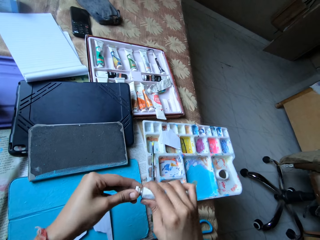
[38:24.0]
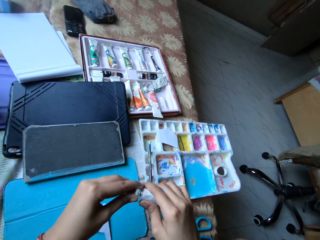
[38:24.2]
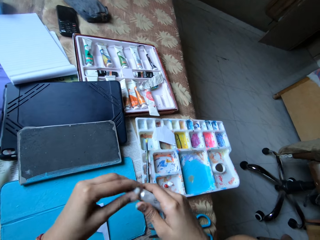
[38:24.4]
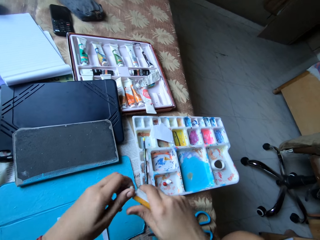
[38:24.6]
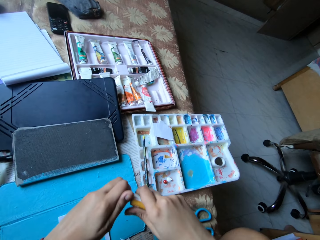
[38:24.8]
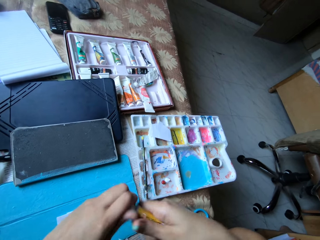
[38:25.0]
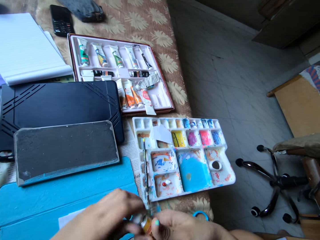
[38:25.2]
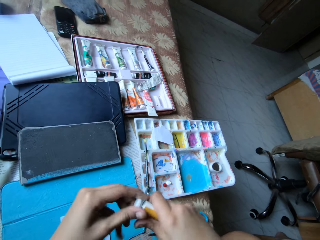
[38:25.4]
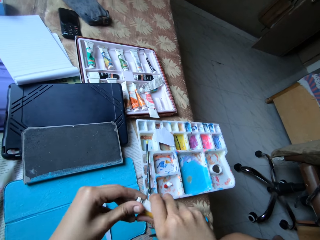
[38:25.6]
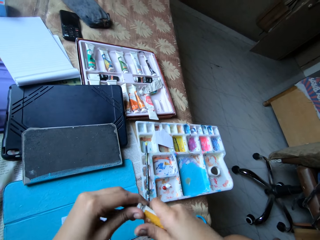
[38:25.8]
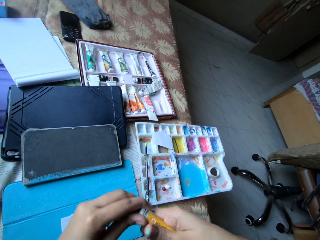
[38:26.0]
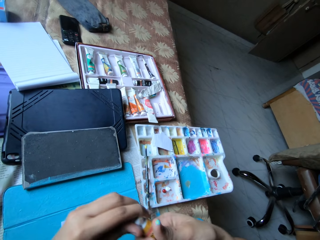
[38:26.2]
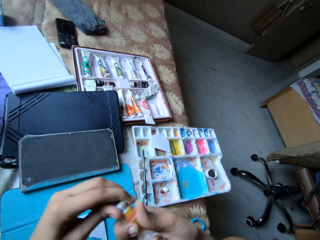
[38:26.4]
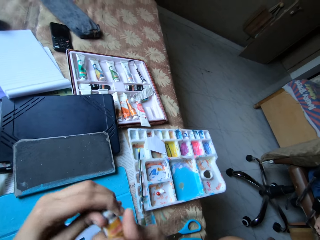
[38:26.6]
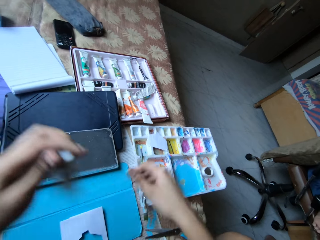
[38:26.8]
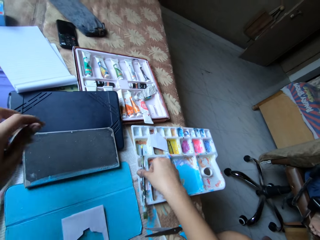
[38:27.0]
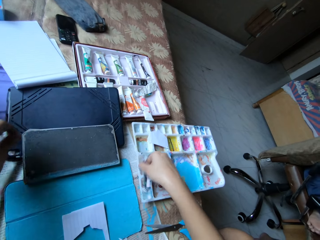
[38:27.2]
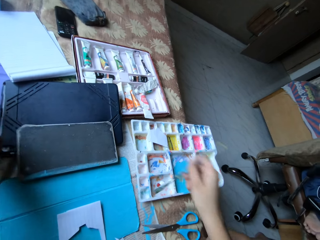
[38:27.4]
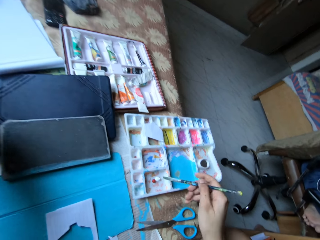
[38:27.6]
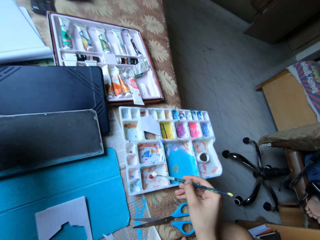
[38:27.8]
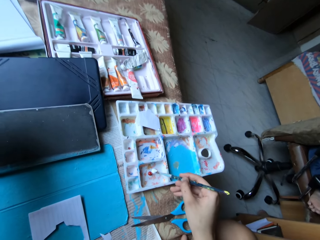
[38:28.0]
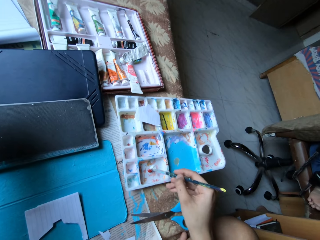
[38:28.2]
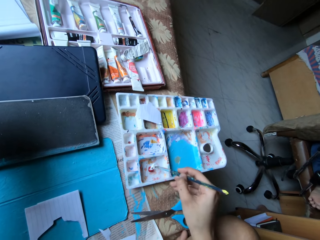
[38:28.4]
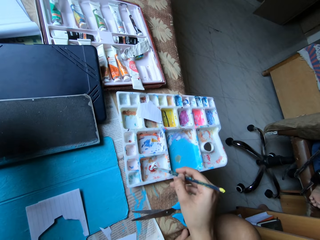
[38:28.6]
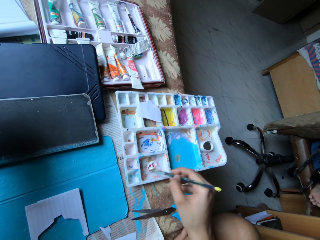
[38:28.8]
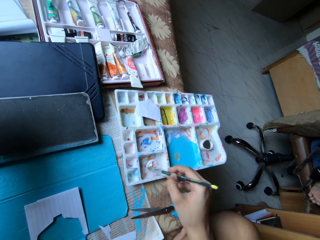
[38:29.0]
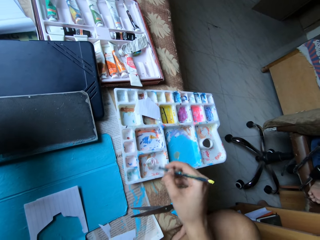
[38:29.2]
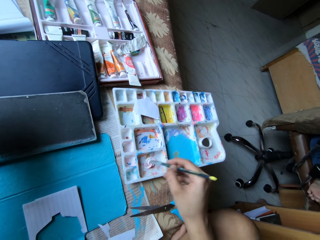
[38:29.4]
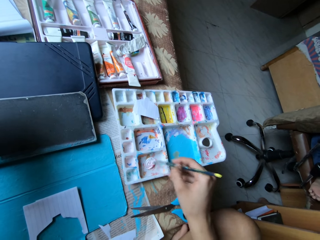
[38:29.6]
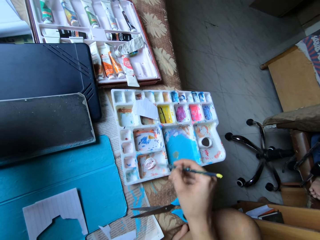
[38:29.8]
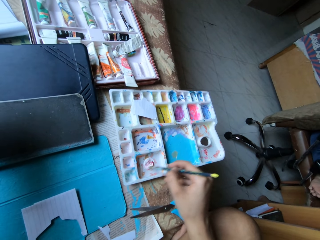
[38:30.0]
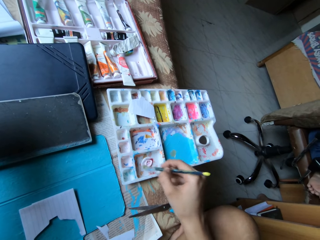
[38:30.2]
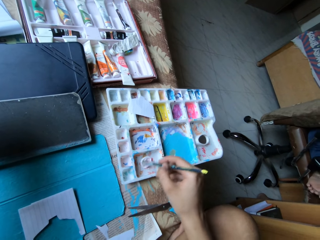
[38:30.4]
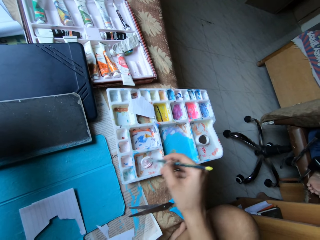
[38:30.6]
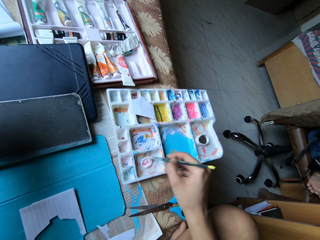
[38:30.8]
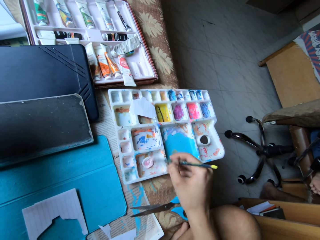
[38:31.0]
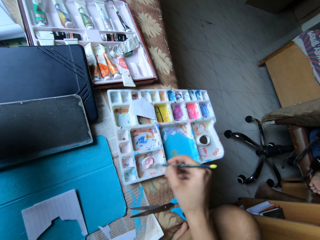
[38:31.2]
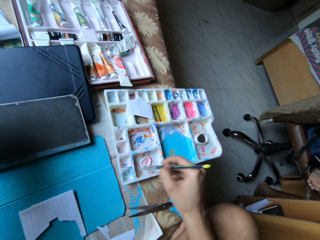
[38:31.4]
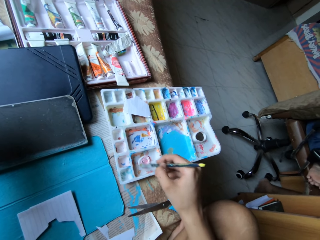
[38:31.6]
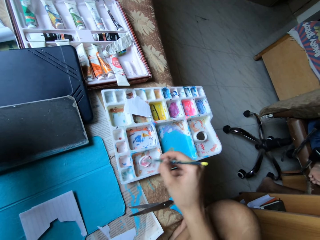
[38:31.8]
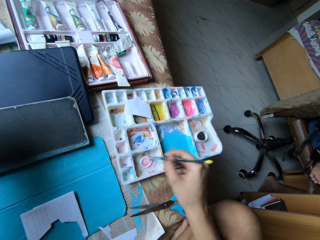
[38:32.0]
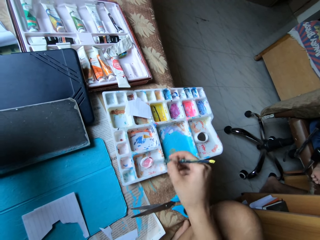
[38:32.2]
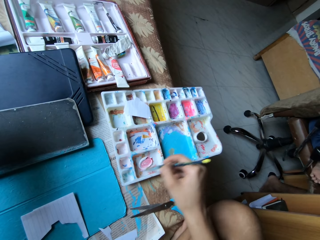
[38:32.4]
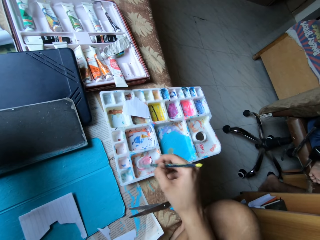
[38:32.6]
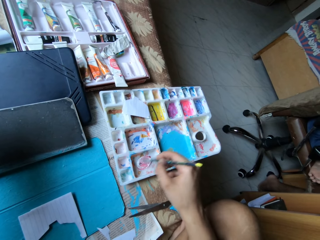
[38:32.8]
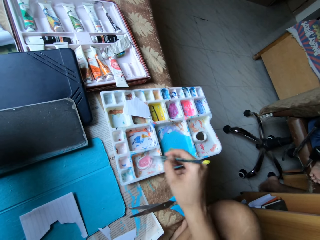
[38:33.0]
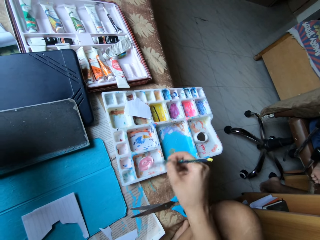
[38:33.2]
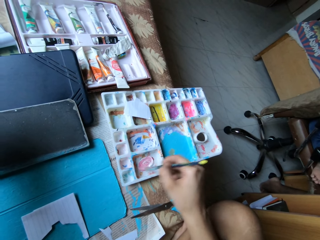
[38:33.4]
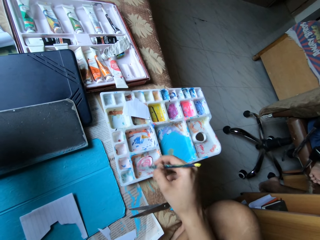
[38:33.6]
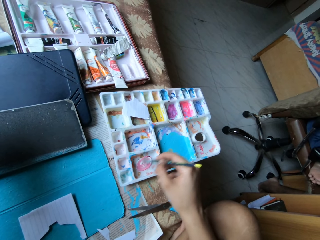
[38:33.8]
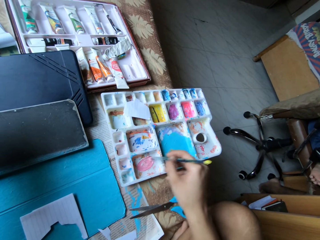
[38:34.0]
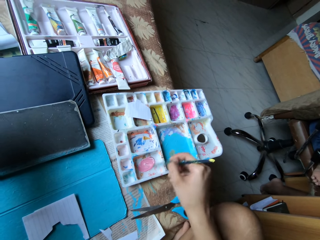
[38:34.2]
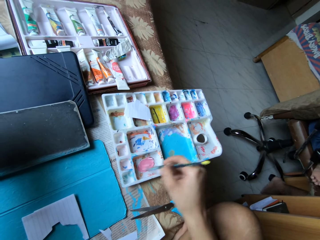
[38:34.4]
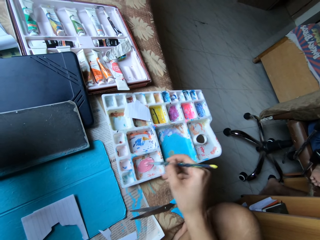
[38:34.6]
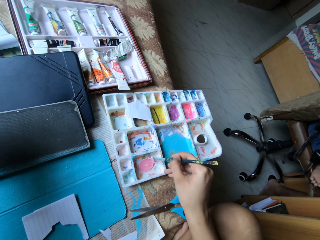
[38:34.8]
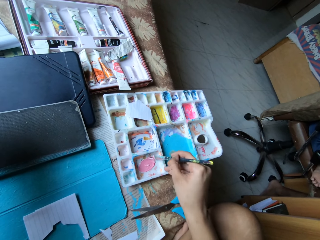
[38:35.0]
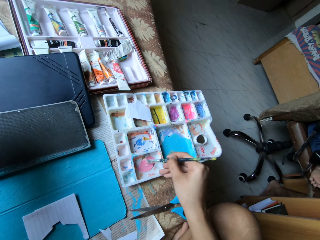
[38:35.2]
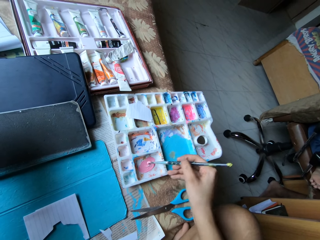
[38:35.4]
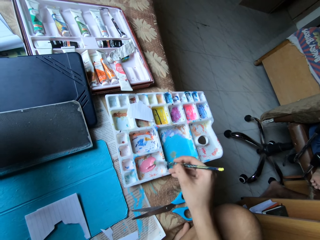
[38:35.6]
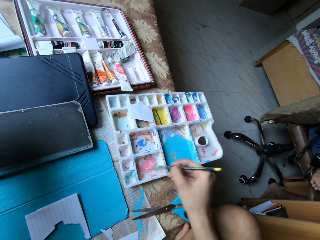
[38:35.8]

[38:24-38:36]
The camera wearer closes the paint tube in her right hand with the cap in her left hand. She holds the paint tube in her left hand. She picks up the paint brush from the paint palette on the bed with her right hand. She places the paint tube in her left hand on the bed. She mixes the paints in the compartment of the paint palette on the bed with the paint brush in her right hand.

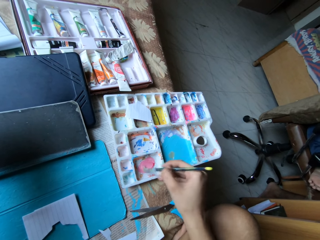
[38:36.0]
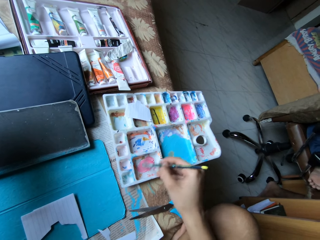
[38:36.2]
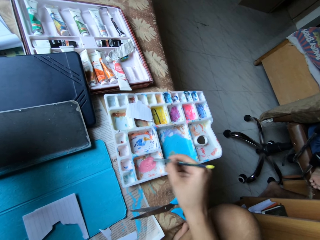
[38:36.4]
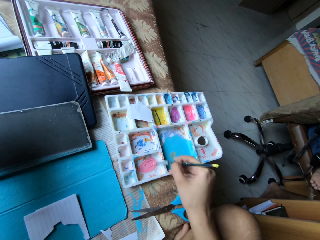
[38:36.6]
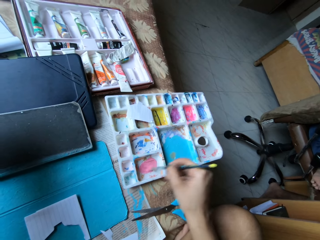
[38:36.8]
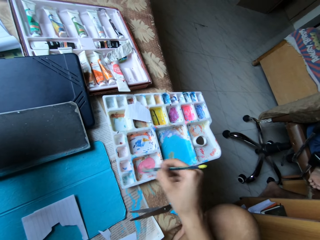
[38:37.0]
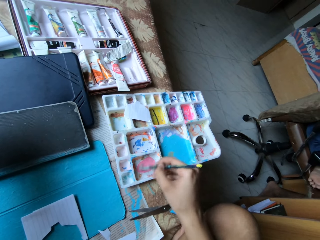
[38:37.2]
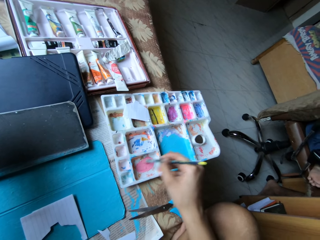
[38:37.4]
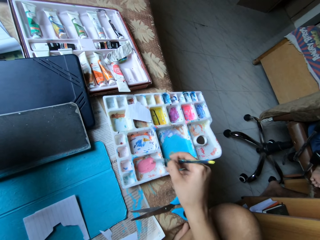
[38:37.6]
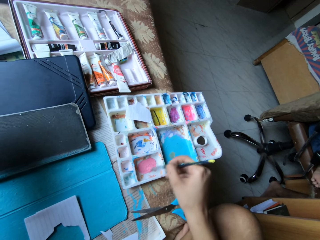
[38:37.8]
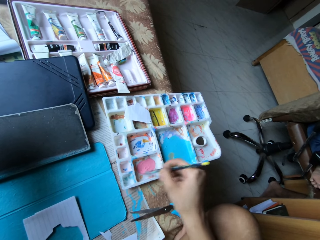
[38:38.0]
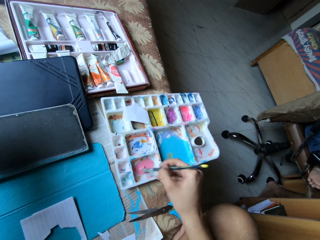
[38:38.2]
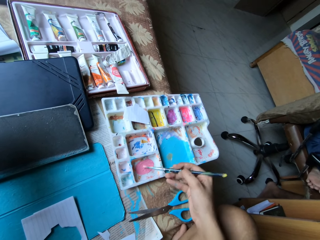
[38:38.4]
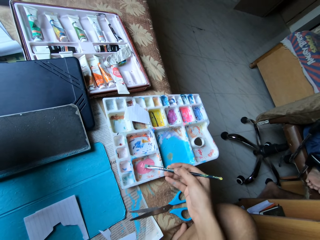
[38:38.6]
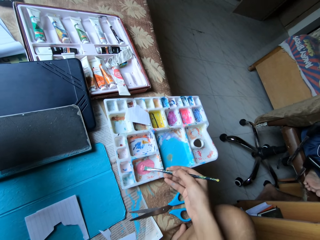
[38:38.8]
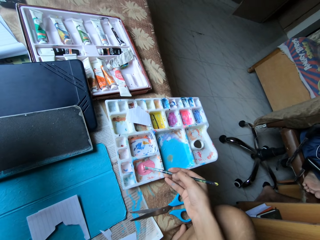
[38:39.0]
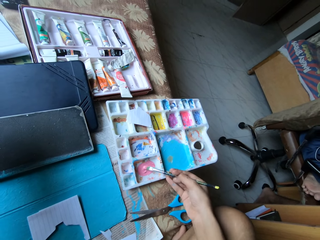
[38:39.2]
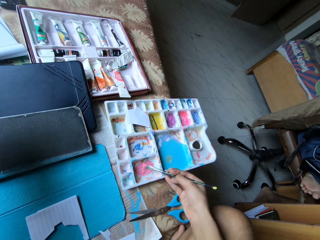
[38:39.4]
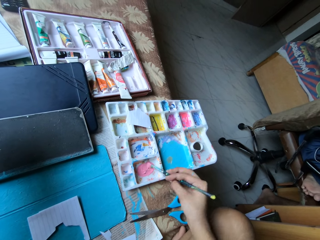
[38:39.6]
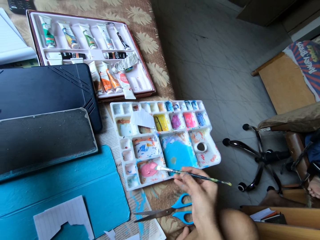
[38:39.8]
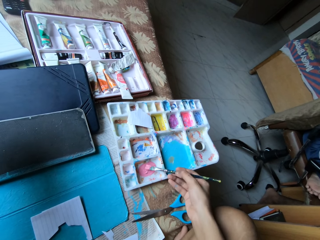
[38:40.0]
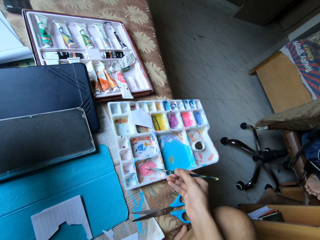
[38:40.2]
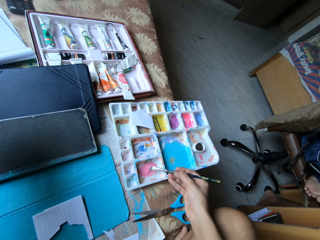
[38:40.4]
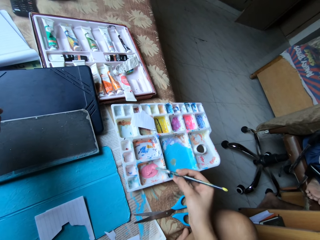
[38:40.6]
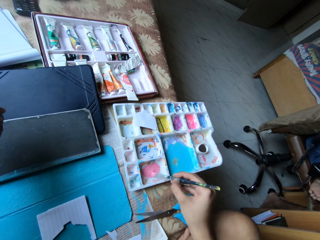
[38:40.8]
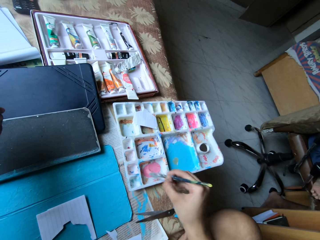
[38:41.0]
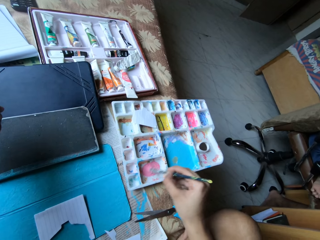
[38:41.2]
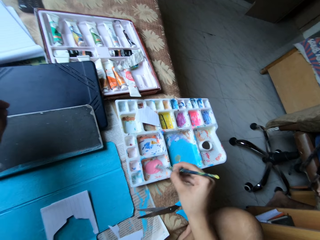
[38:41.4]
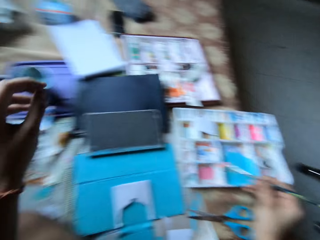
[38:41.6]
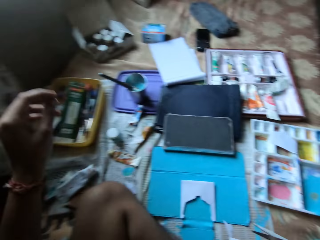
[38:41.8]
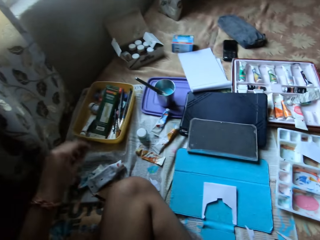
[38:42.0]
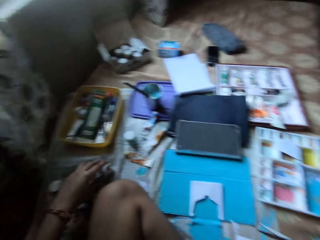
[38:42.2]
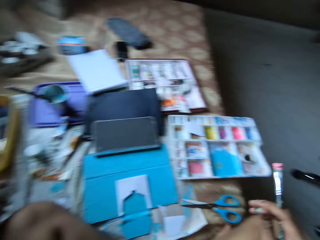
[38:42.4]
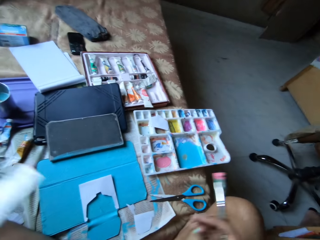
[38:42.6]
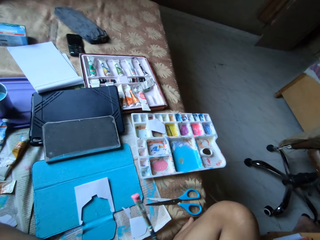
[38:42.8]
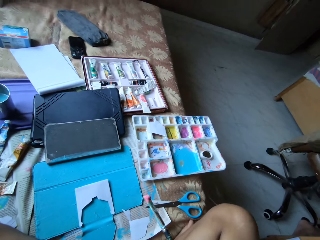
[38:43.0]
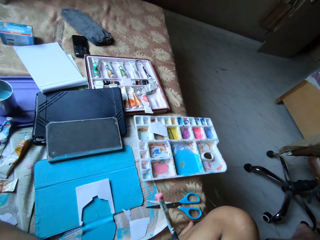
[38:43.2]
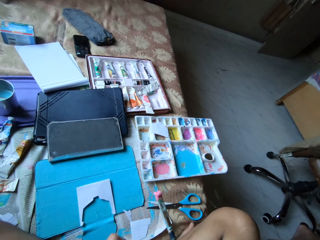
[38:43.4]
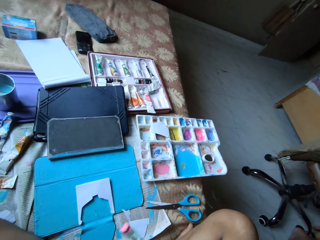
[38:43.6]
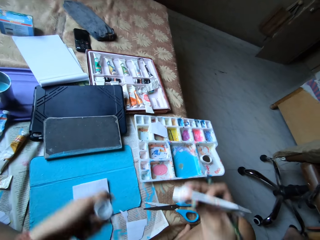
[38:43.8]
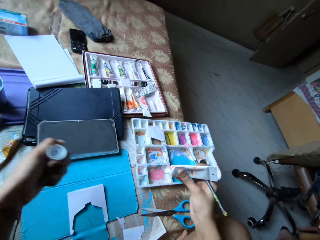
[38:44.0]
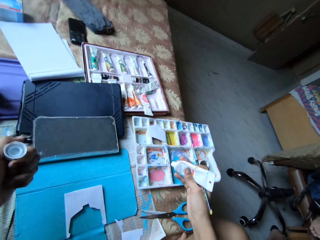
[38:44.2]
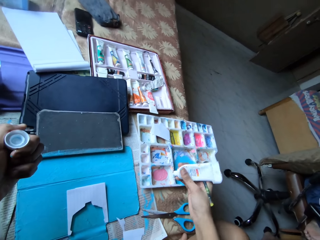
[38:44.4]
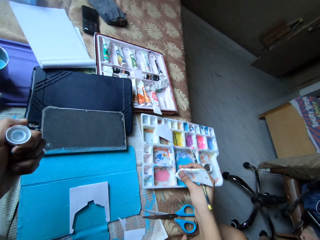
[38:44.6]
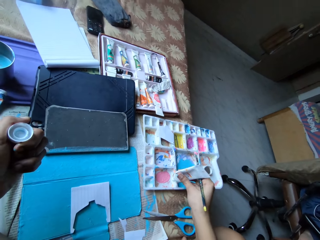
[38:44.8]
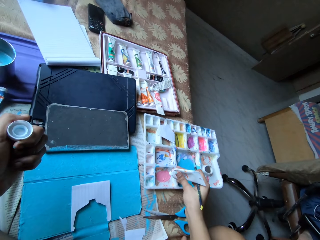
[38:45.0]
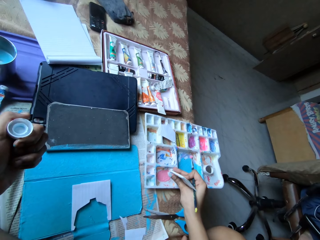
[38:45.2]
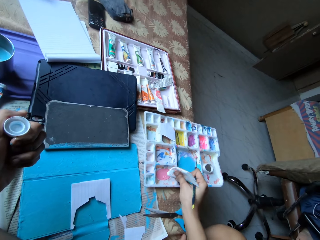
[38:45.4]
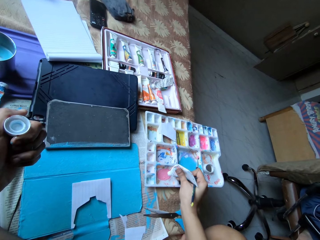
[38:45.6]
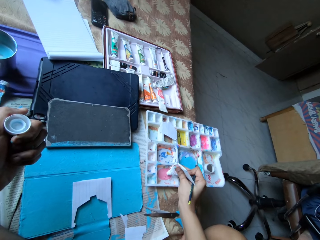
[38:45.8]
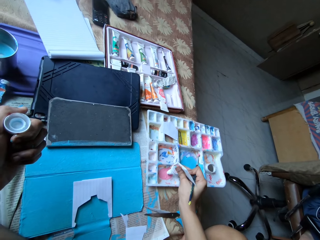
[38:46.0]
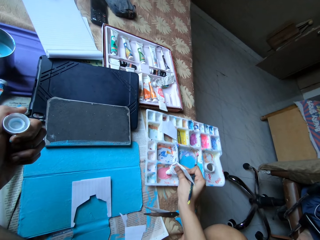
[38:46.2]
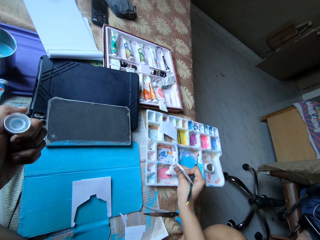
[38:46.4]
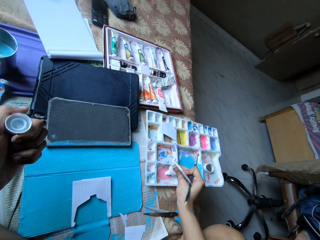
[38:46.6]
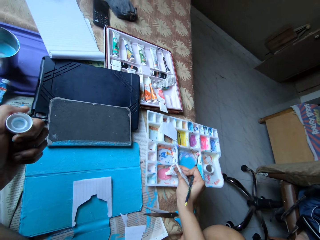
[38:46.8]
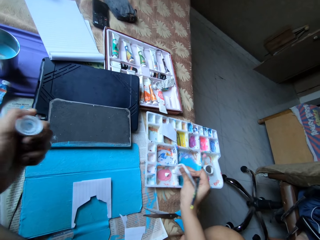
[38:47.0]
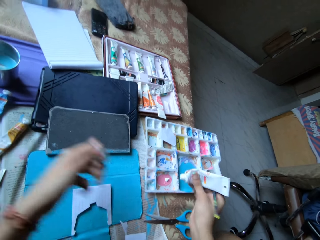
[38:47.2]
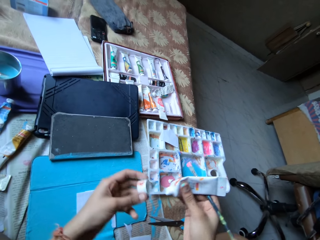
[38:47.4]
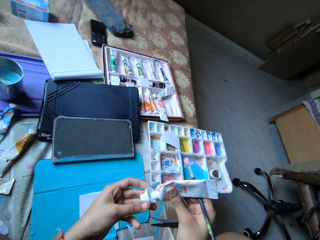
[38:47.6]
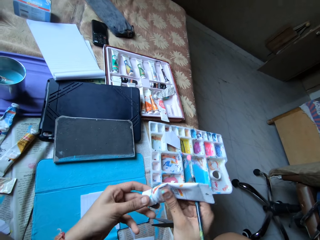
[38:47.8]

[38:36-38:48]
The camera wearer picks up the paint tube from the bed with her left hand. She opens the paint tube. She holds the cap of the paint tube in her left hand and holds the paint tube in her right hand. She squeezes paint from the paint tube in her right hand into the compartment of the paint palette on the bed. She puts paint in the paint tray.
